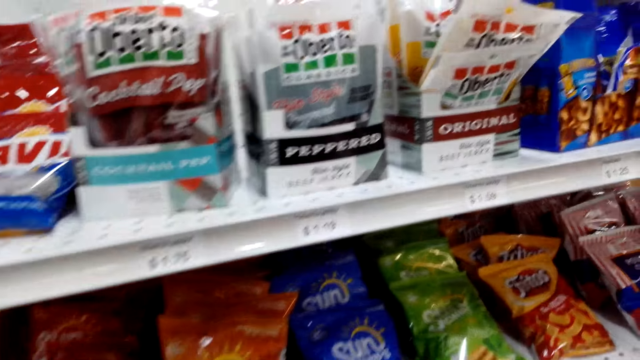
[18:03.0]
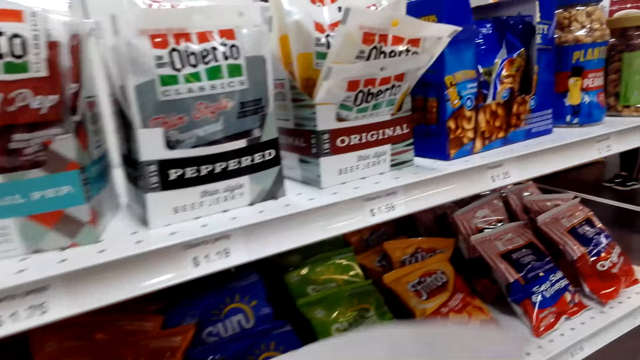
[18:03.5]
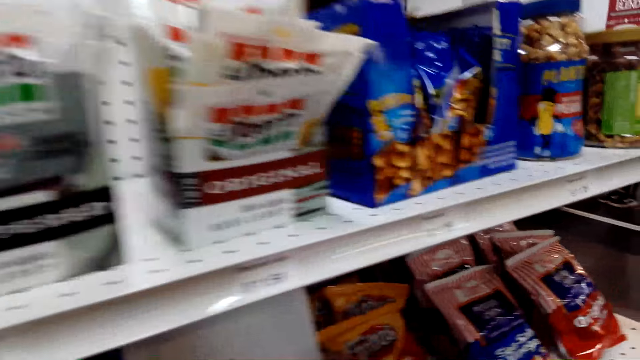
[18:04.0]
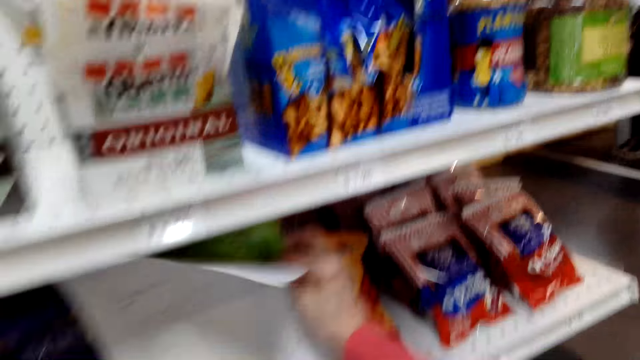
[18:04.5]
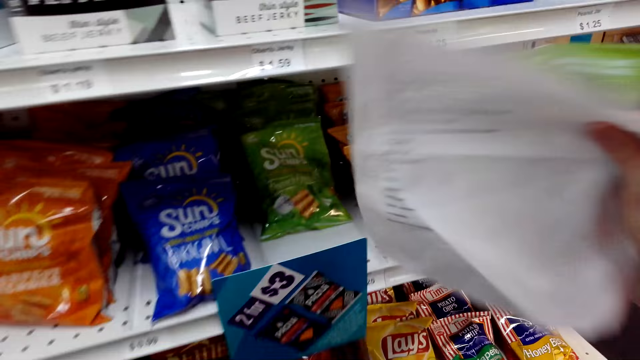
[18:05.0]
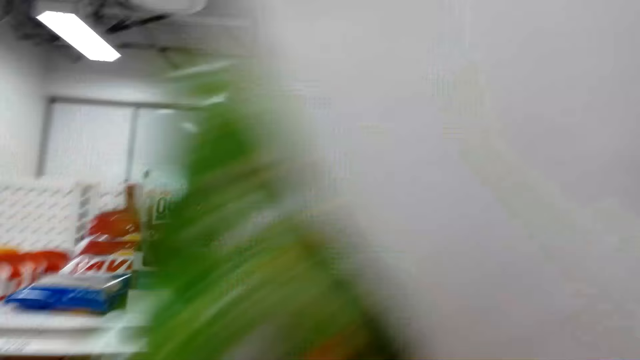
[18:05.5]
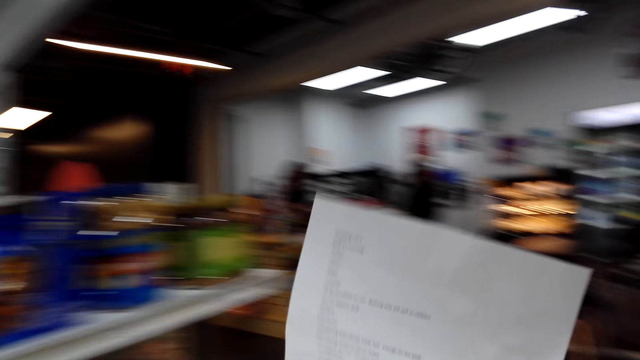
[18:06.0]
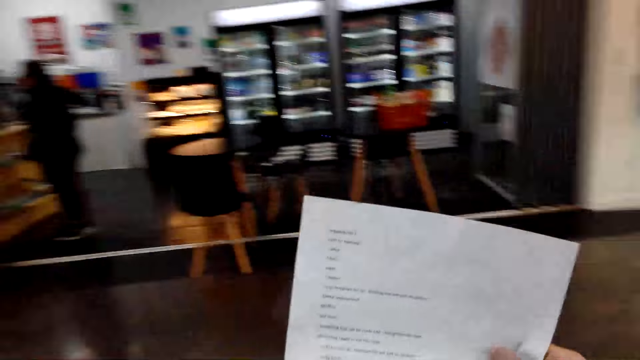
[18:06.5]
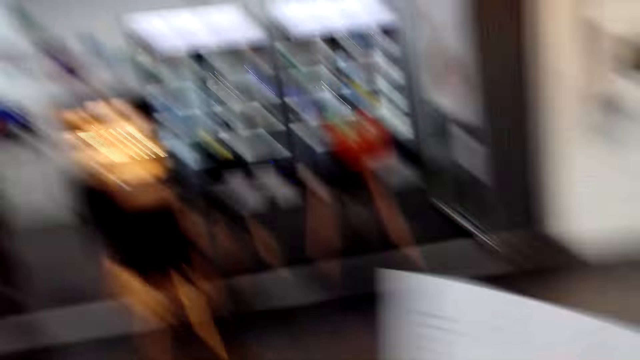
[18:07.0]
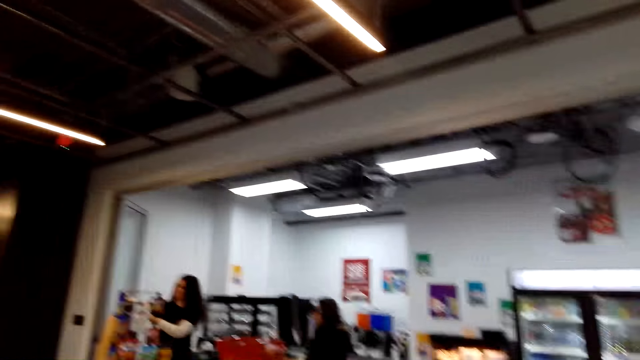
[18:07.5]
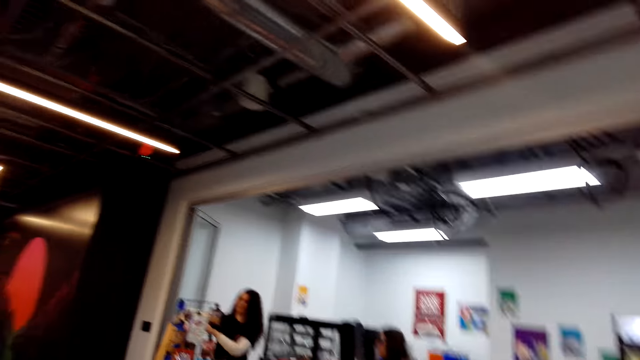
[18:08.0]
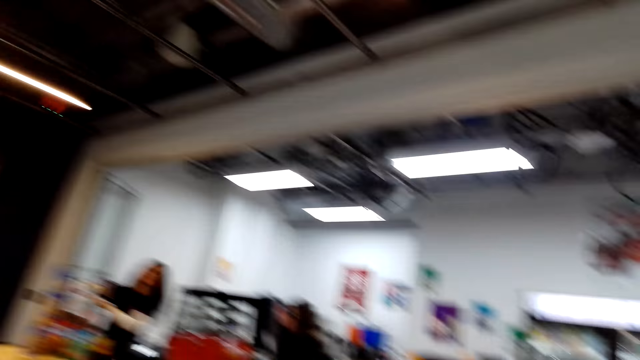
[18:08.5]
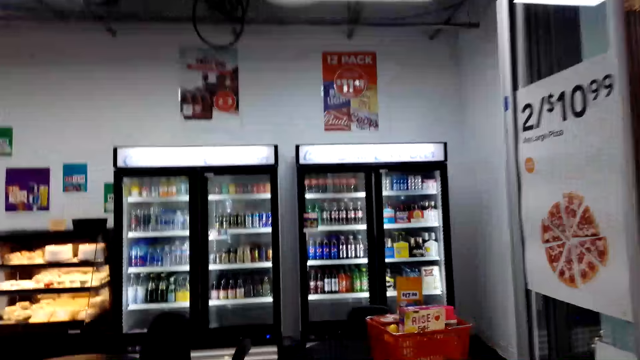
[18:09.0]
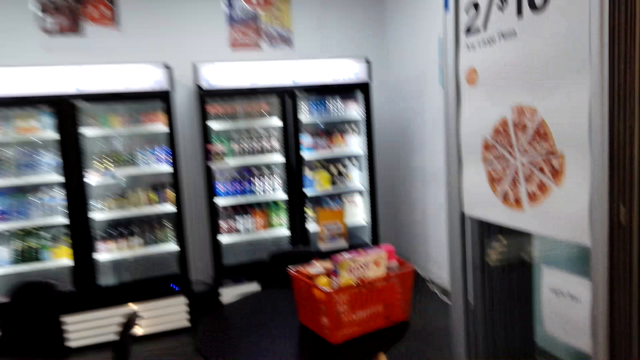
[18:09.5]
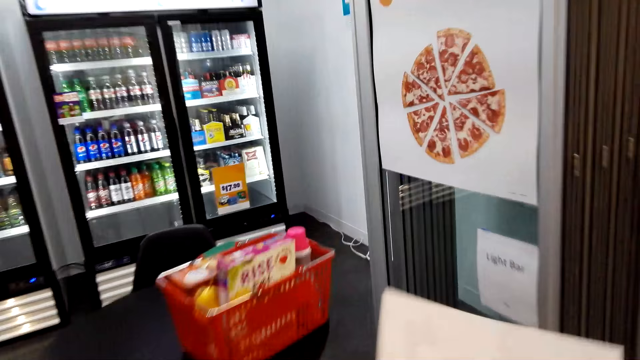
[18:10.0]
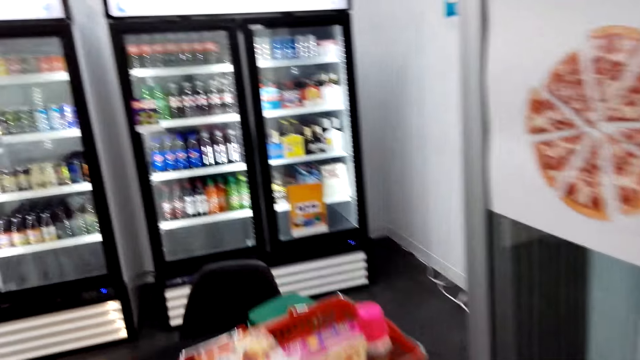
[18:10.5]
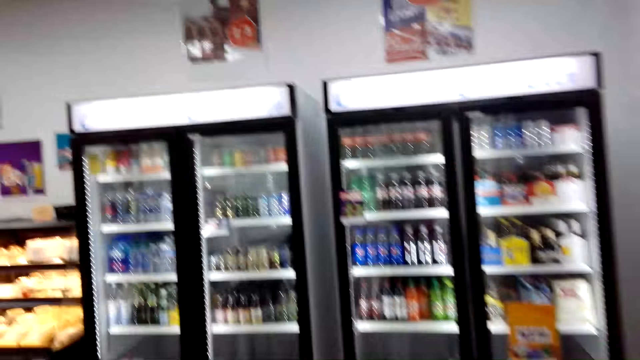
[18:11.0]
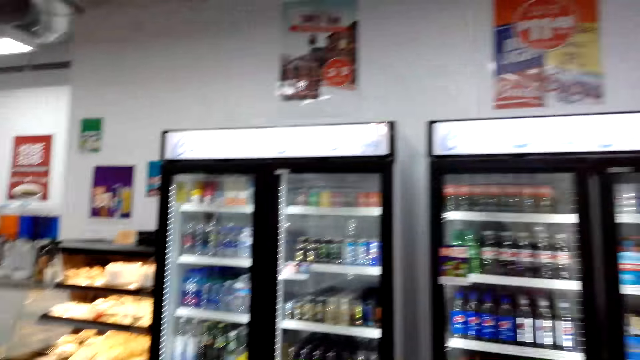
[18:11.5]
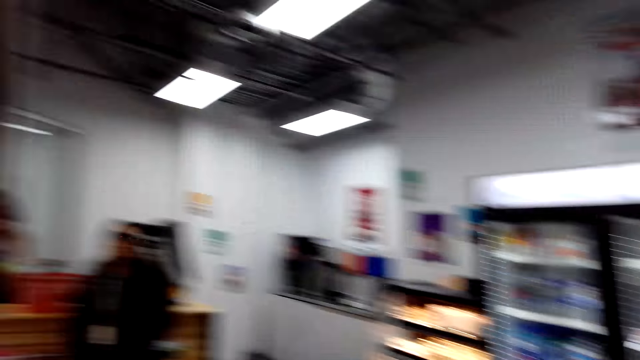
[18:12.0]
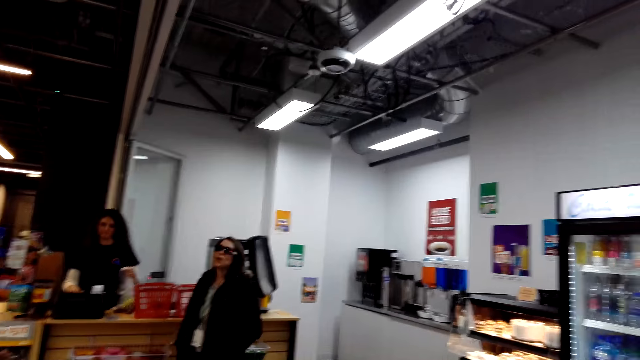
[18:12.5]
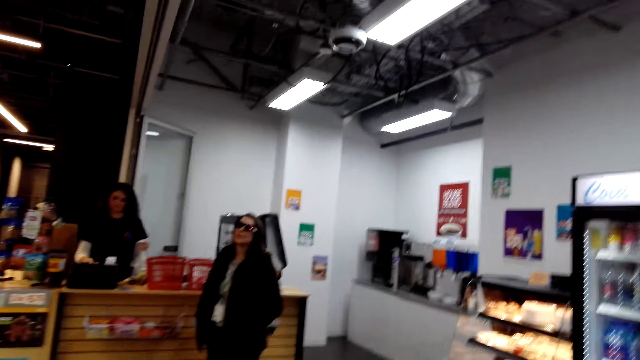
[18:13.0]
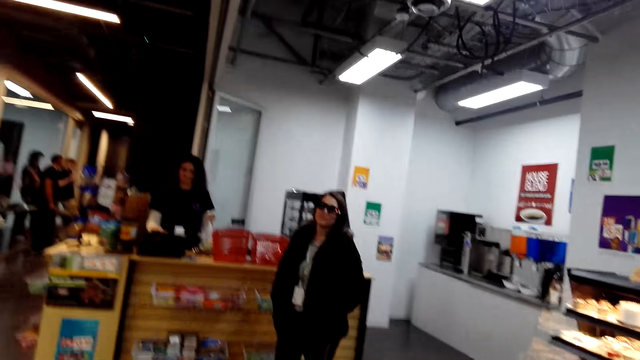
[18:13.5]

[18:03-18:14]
The camera wearer stares at the rack. They pick up a packet of crisps. They drop the packet of crisps in the bag. They walk towards the basket. They talk to a woman. They walk towards the basket. They talk to the woman.

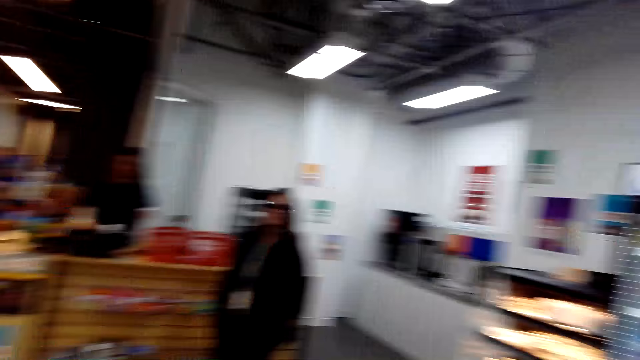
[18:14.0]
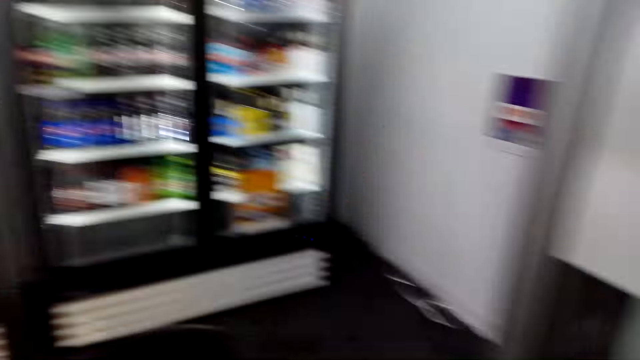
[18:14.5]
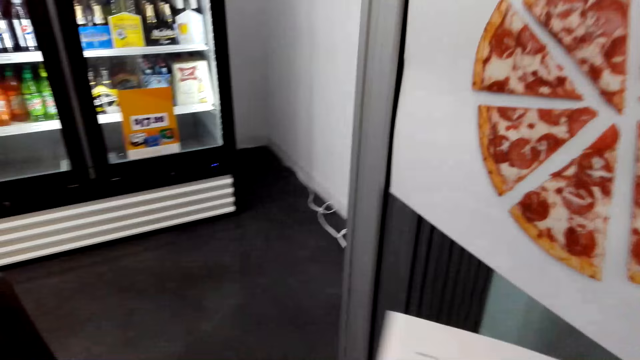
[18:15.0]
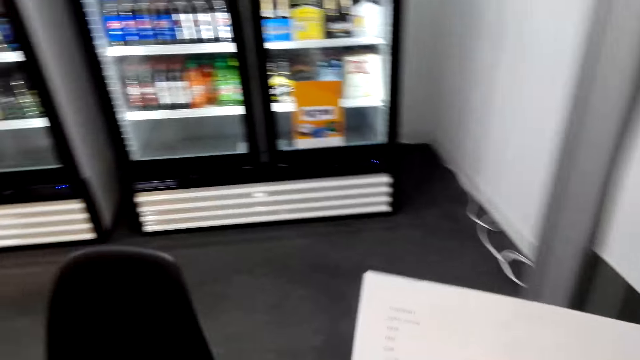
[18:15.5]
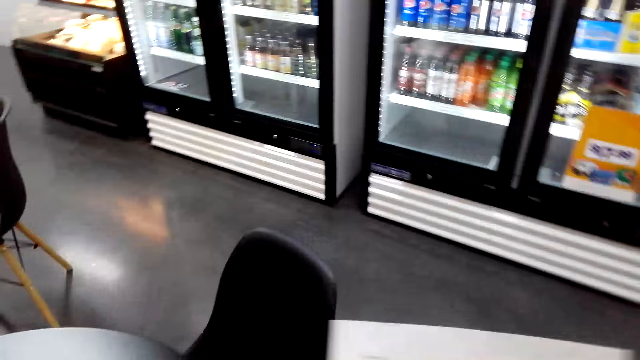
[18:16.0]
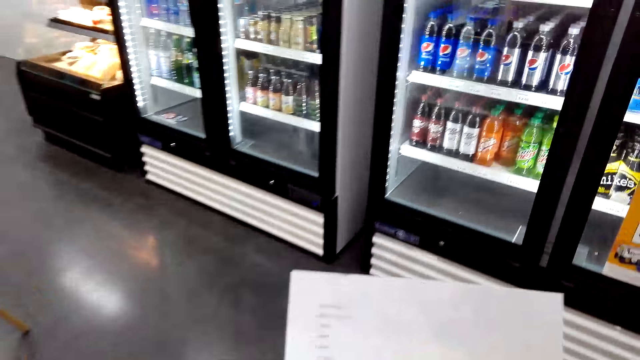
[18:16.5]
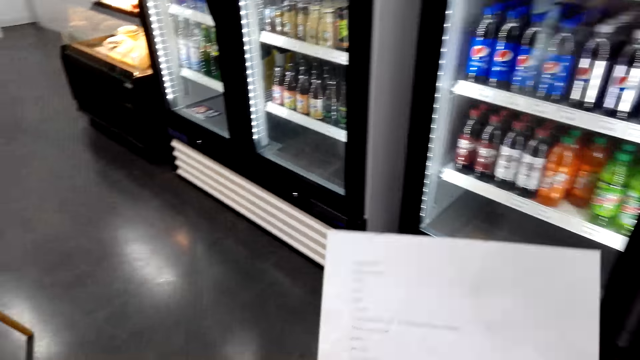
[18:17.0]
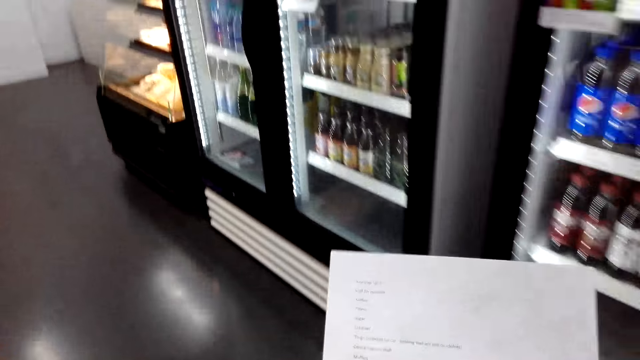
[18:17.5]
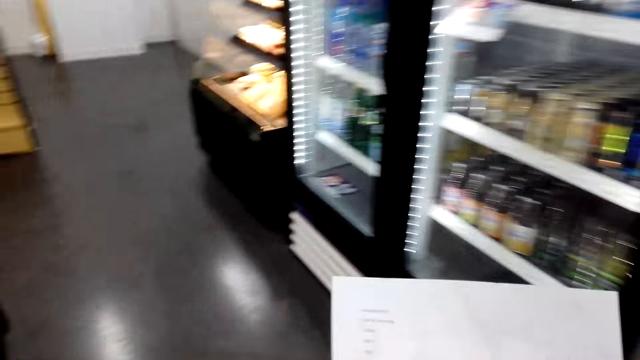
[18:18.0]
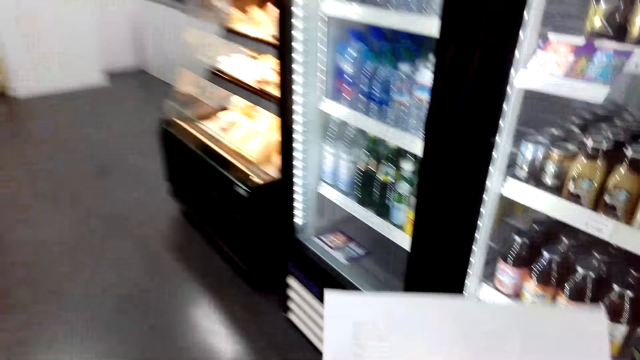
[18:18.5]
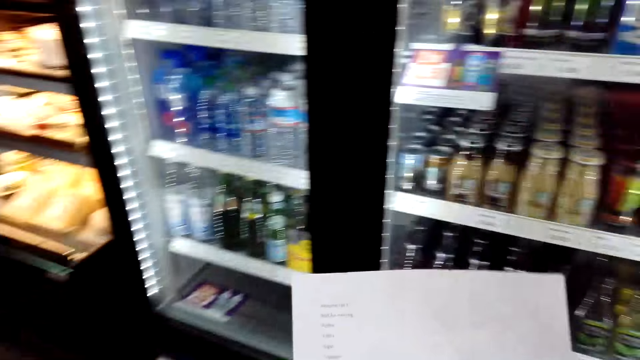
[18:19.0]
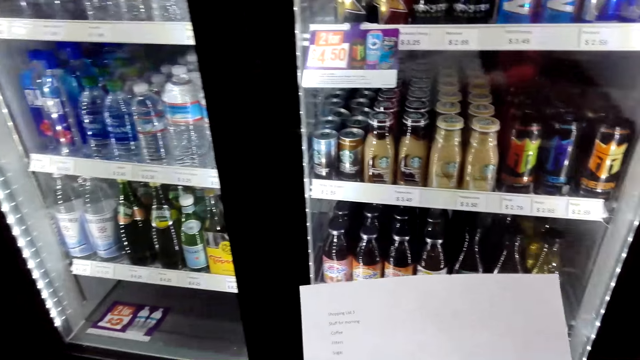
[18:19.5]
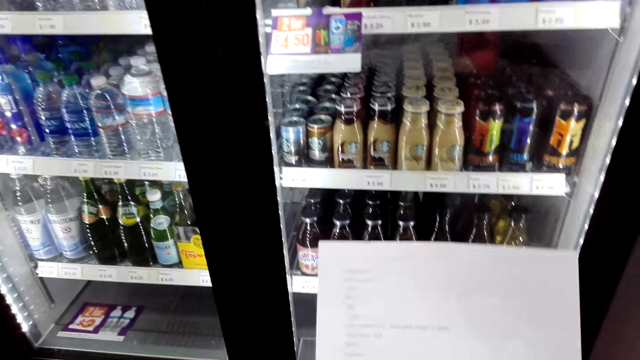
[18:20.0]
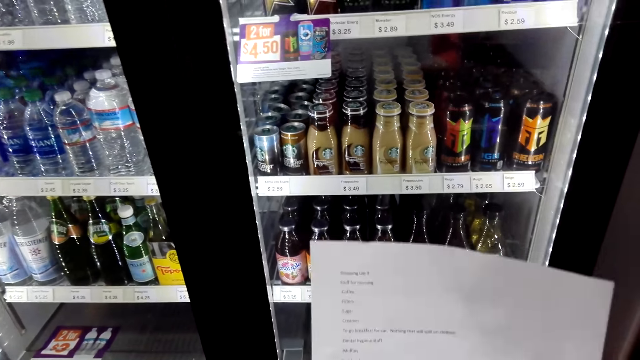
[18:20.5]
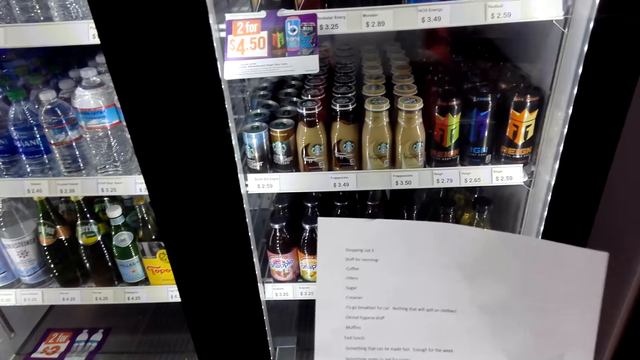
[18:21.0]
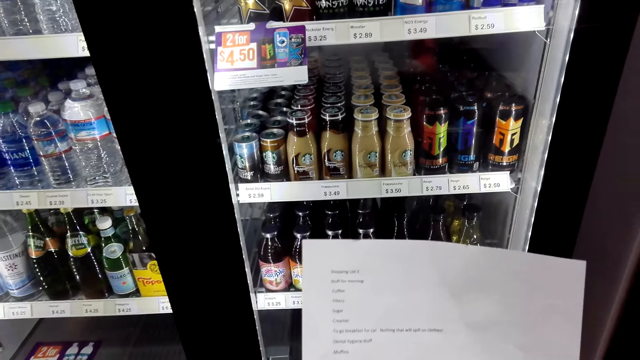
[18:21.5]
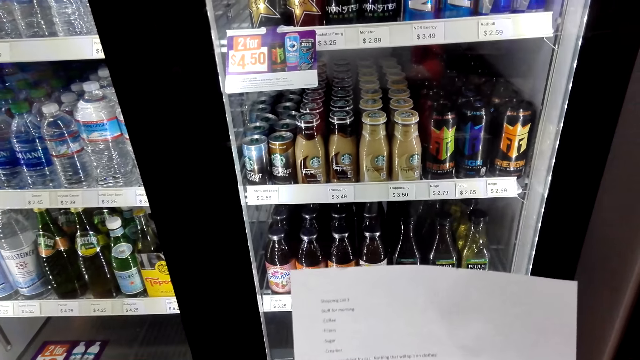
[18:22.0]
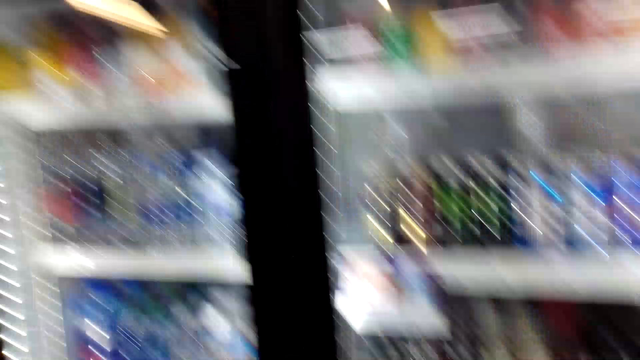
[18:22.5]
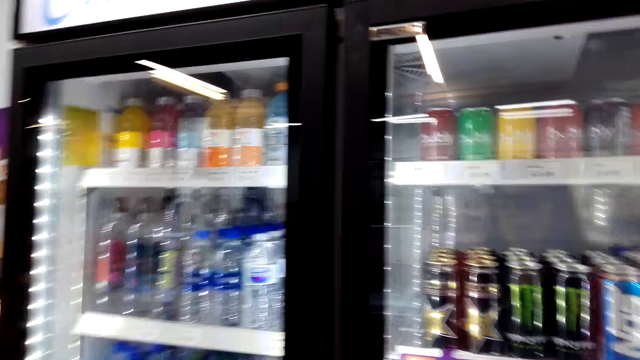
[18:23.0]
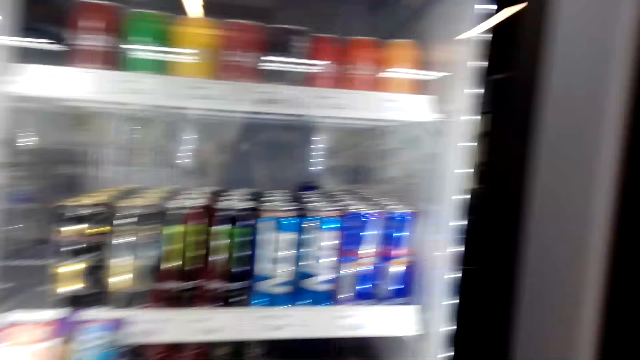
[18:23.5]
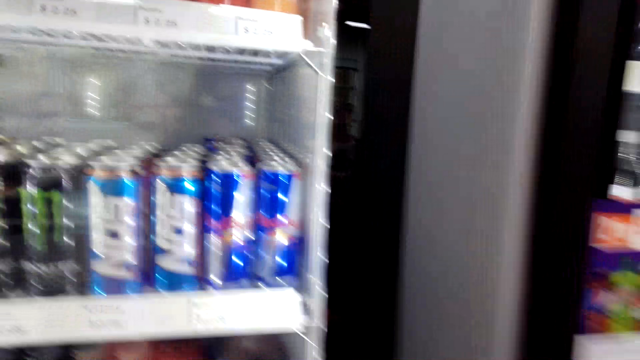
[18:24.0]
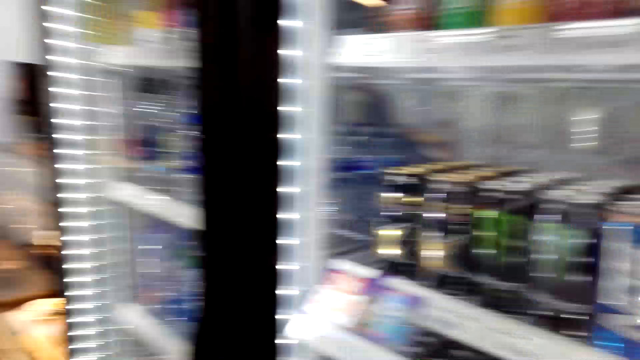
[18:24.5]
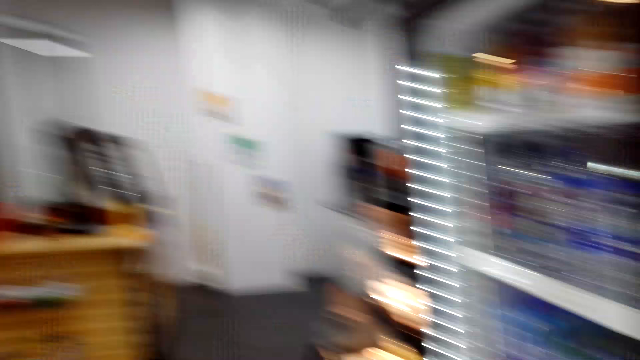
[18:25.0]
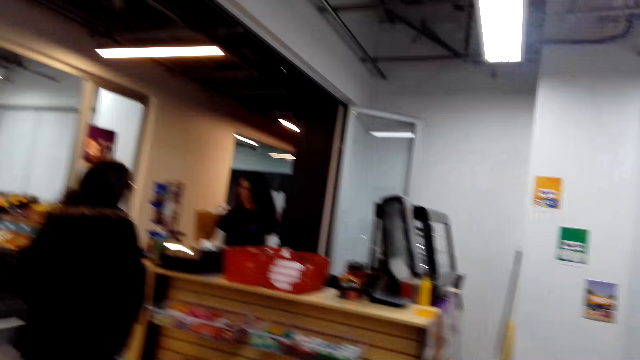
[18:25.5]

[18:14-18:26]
The camera wearer checks the list. They hold the shopping list. They talk to a woman. They walk towards the fridge. They check the list. They talk to the woman. They check the list. A man talks to the camera wearer. The camera wearer inspects the drinks in the fridge. They talk to the woman.
